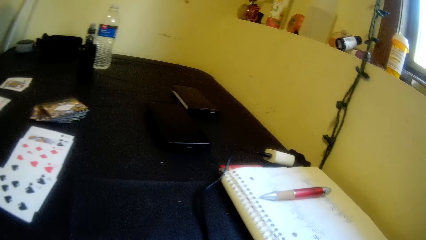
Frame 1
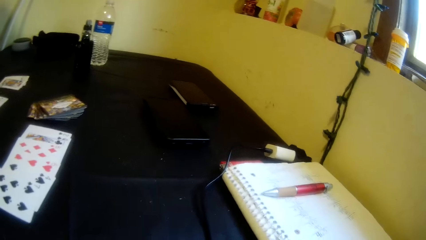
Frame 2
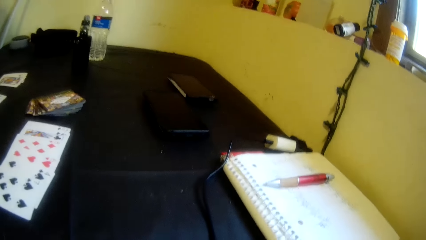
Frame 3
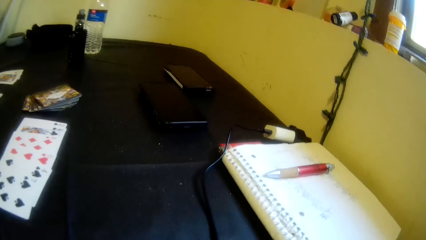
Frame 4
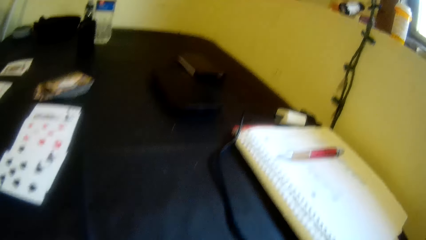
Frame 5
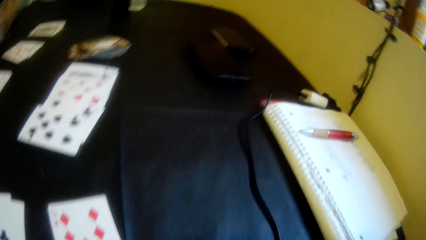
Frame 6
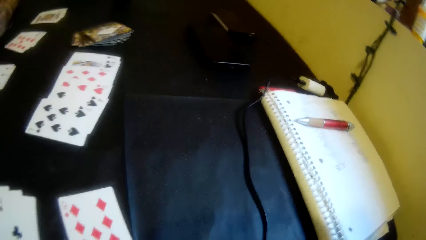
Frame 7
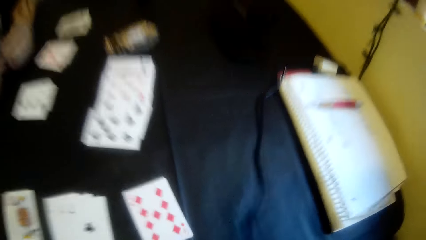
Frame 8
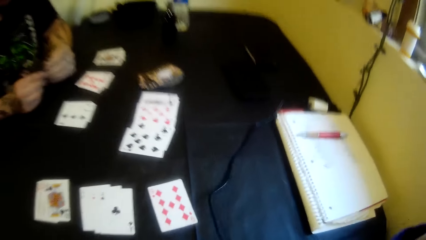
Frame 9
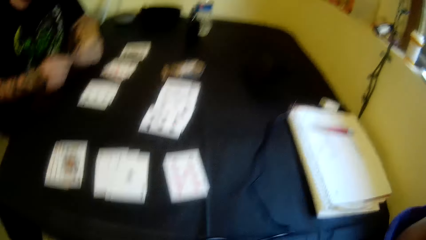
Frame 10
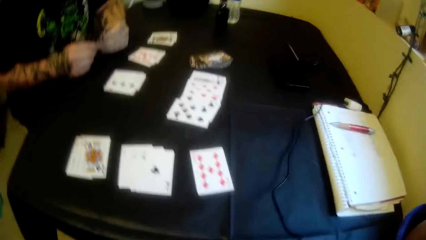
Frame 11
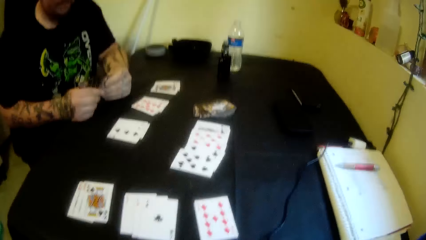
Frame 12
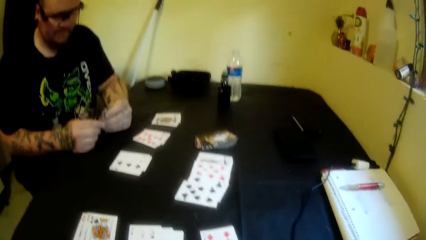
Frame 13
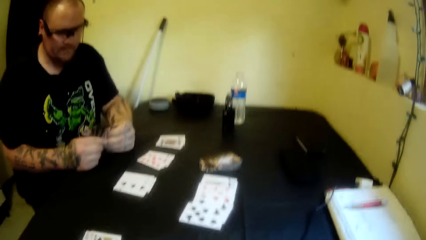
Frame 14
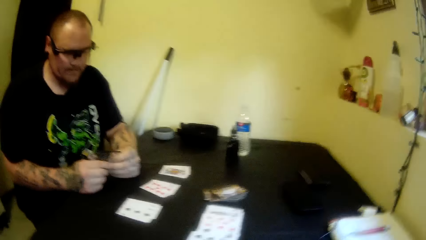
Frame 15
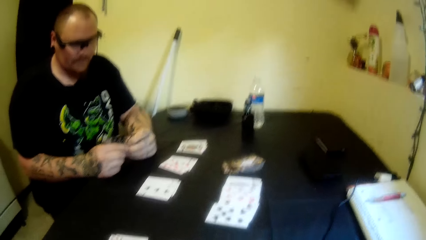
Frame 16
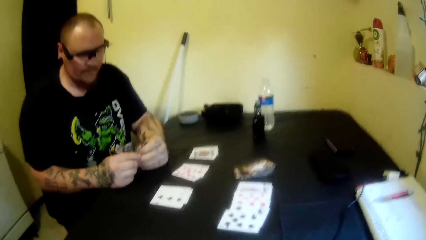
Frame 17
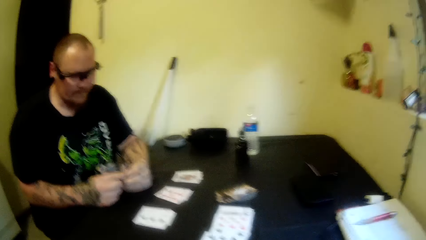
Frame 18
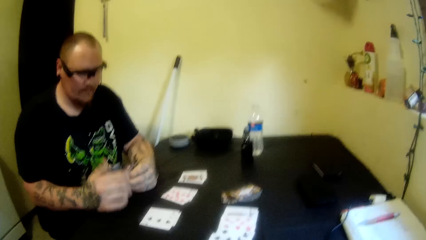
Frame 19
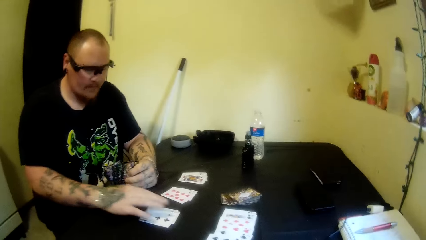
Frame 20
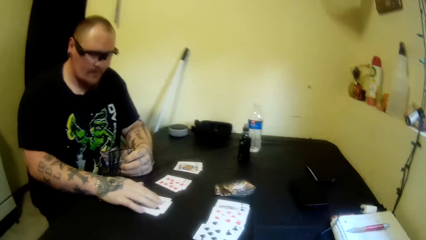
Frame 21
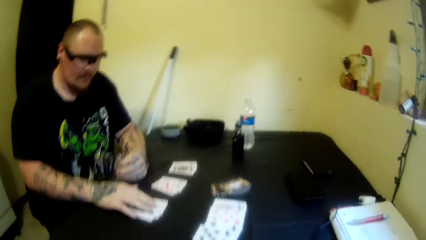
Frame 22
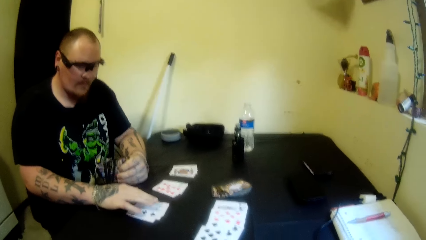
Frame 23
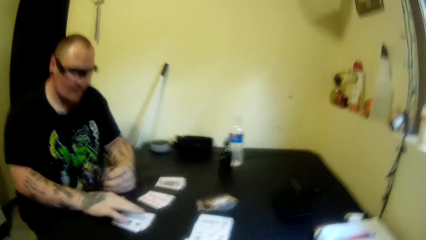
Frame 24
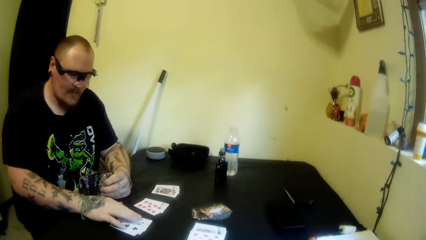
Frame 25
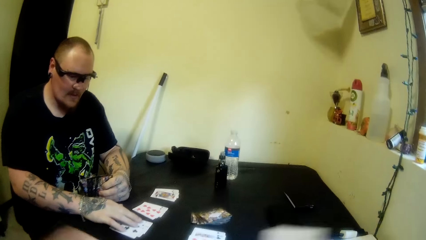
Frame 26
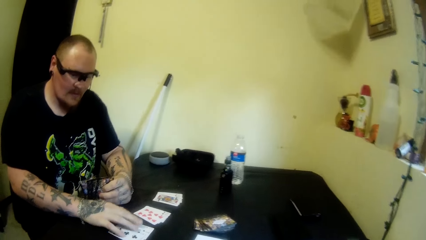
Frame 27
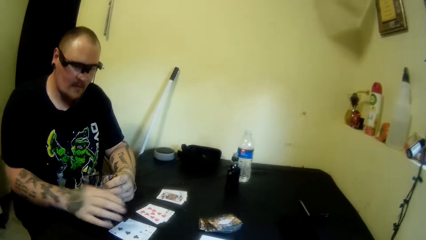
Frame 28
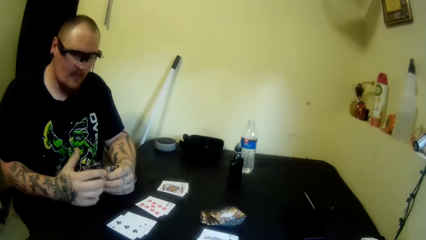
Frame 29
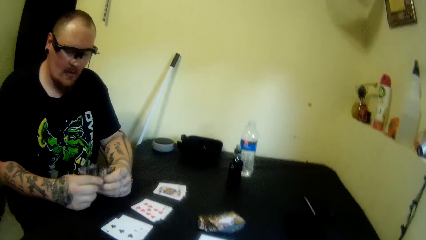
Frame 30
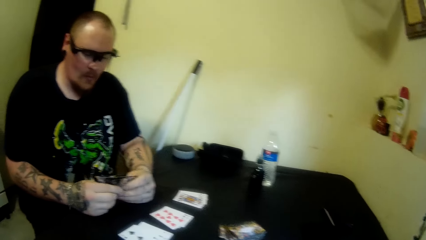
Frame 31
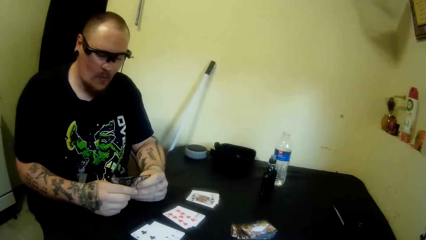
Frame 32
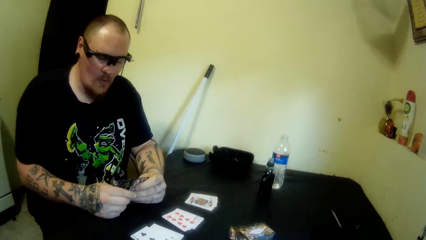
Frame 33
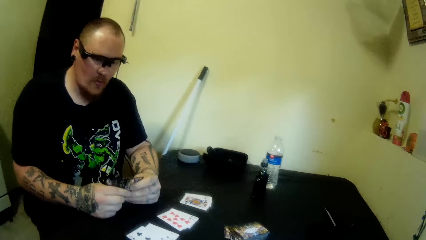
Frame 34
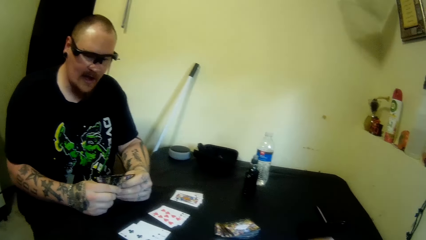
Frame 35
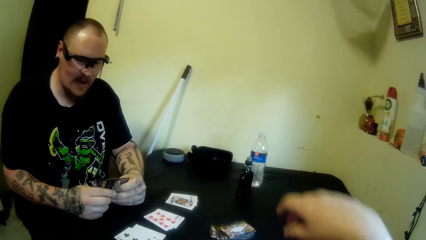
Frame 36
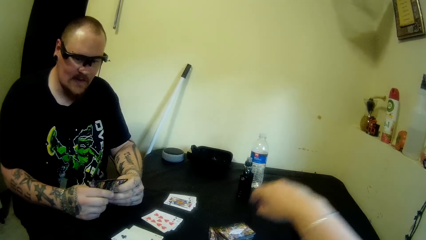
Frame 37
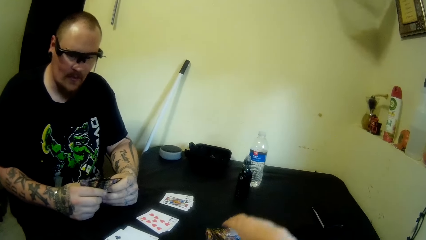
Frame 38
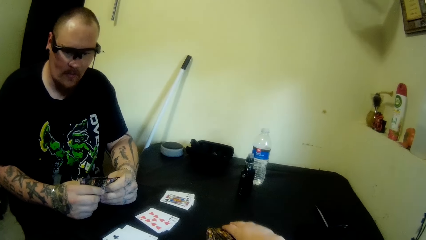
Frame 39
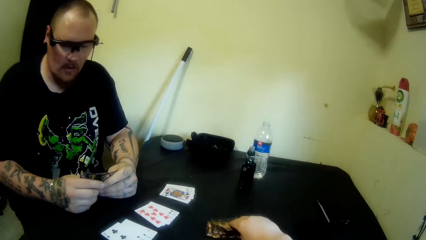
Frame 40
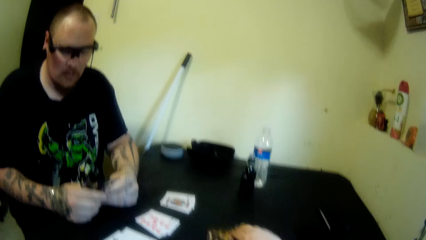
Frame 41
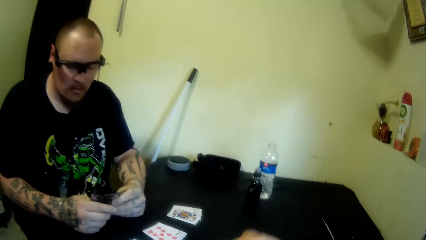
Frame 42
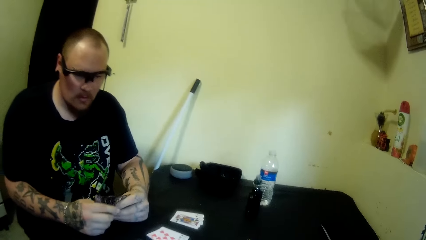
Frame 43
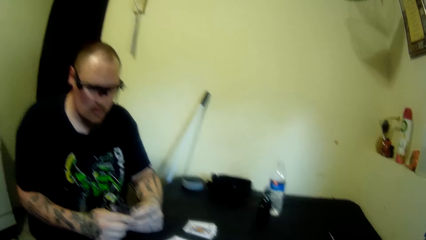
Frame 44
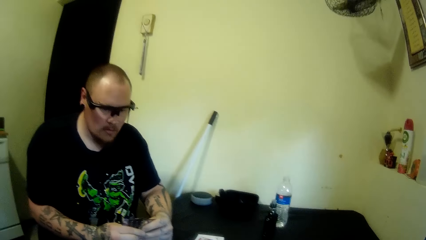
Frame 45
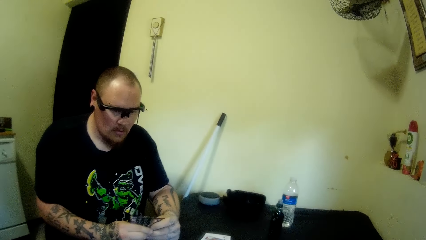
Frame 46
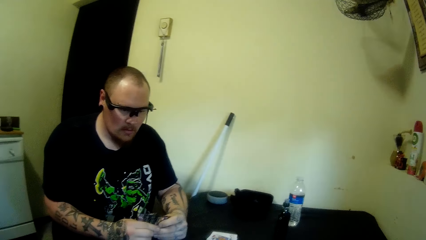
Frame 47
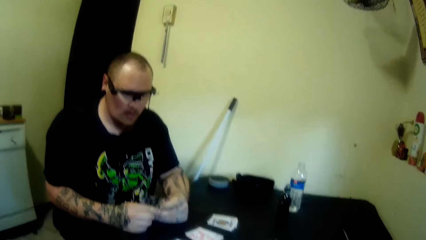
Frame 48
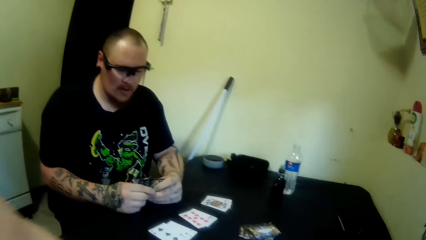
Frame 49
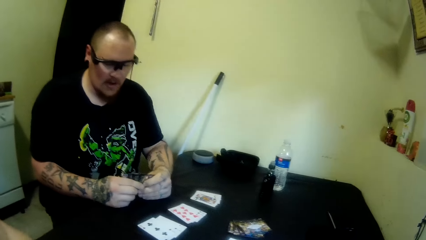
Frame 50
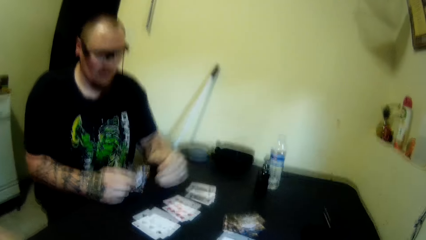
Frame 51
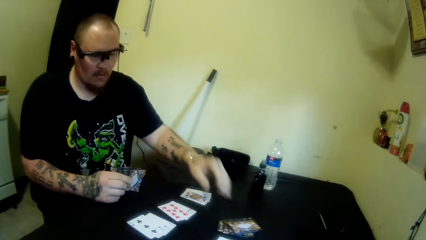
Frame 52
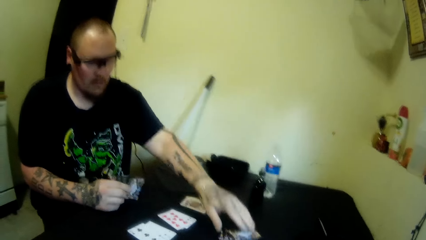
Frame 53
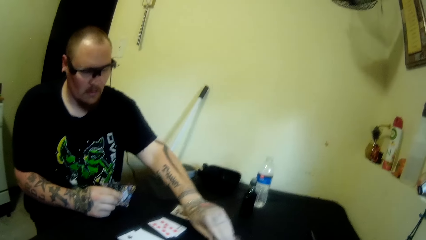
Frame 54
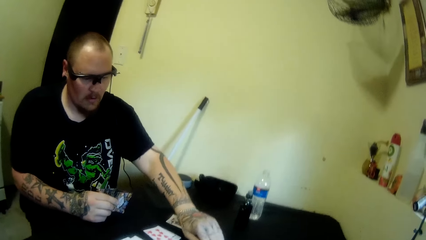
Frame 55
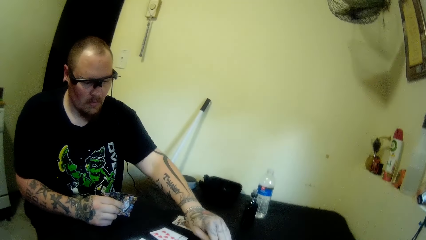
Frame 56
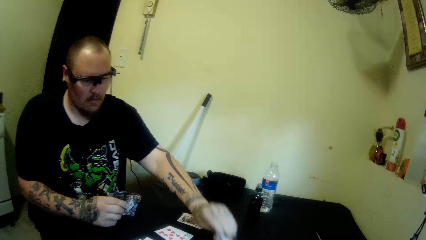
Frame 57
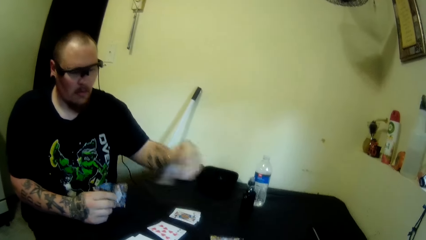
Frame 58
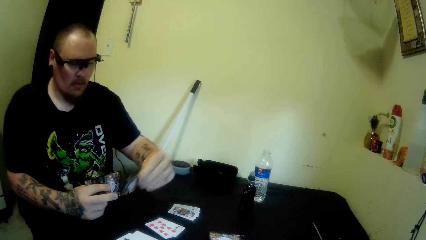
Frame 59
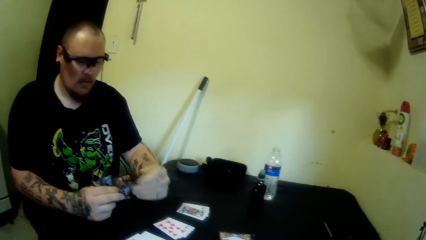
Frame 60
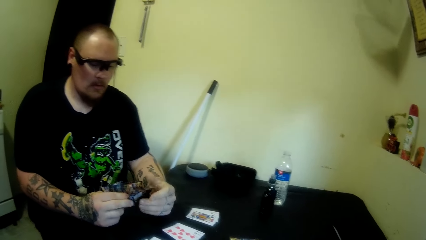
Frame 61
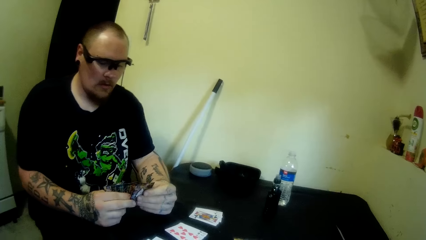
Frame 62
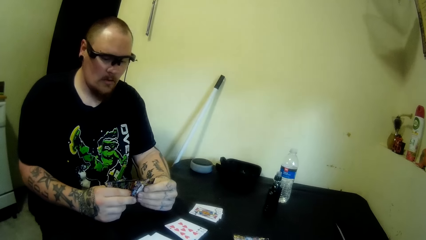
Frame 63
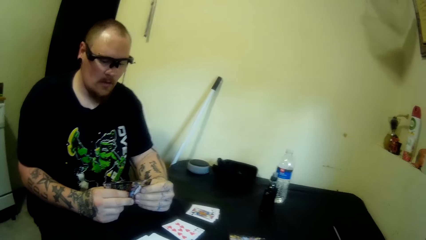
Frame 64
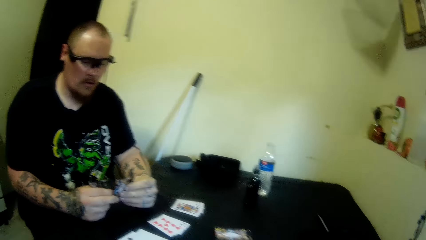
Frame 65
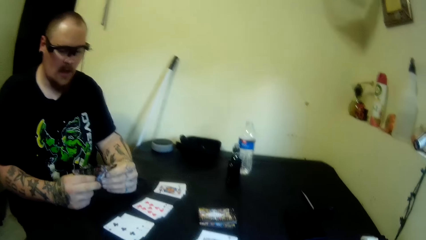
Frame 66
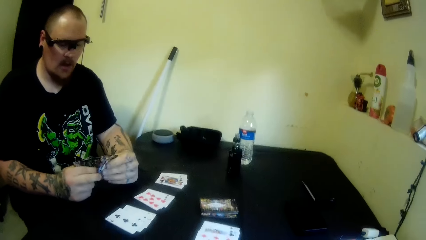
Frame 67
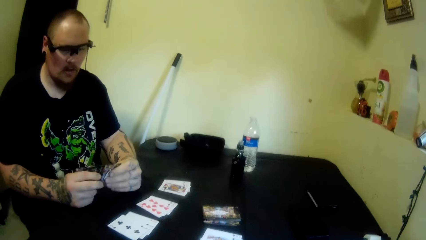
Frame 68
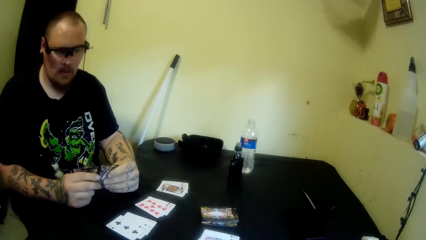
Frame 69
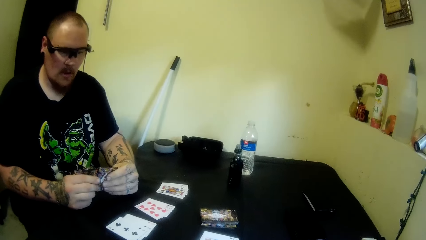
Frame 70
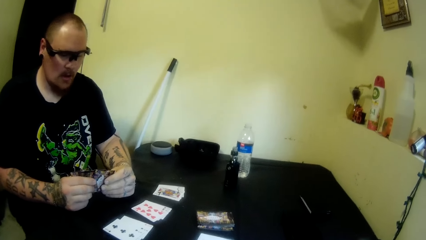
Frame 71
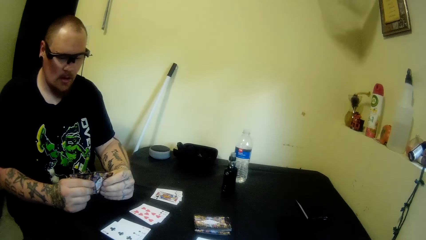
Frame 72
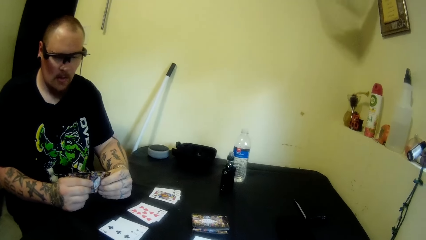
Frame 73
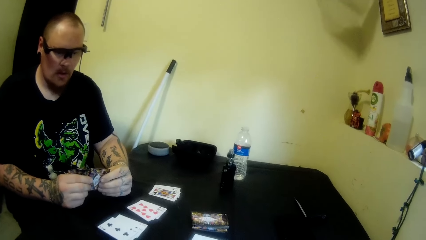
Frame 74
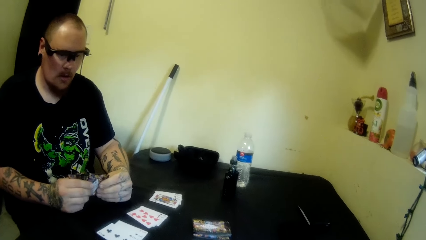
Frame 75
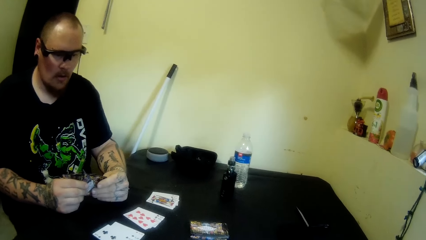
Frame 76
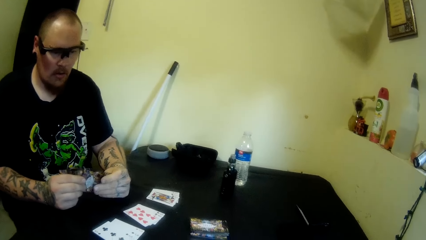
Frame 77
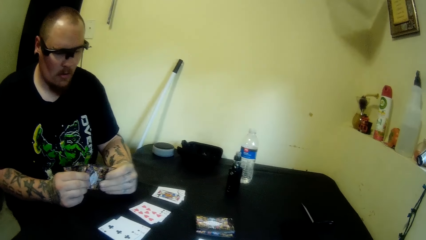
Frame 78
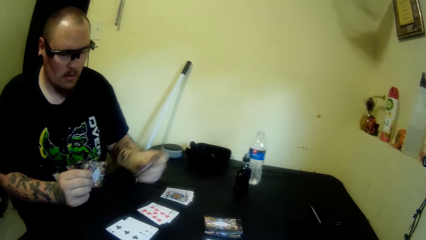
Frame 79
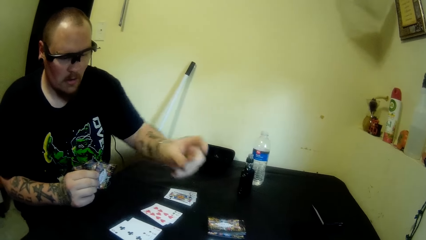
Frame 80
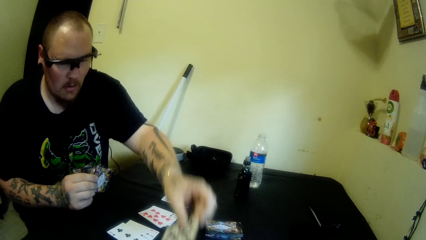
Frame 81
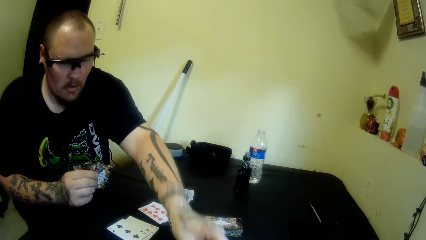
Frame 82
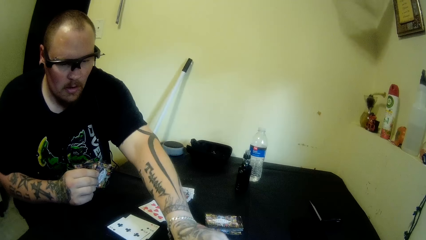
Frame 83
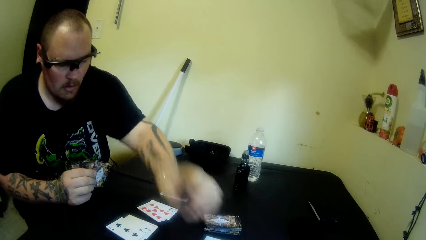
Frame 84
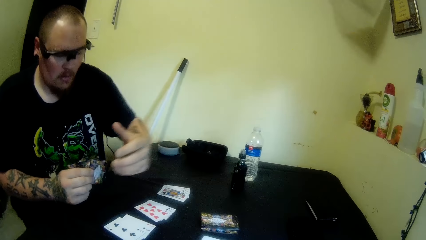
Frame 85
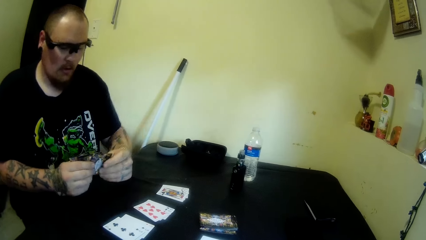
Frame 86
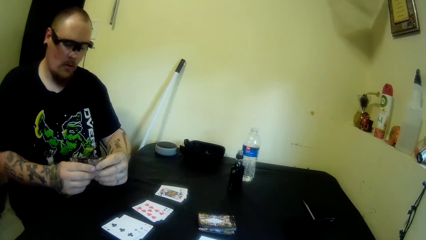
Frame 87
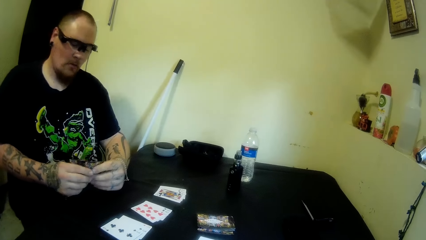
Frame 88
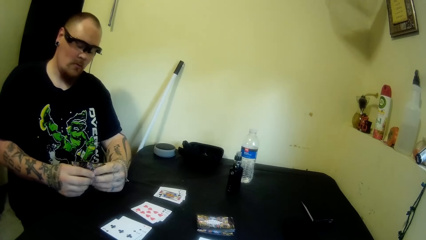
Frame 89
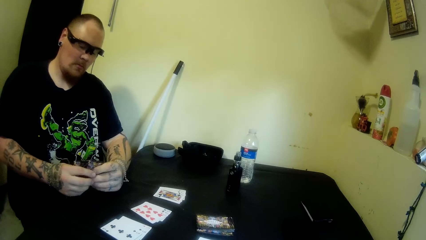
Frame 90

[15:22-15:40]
A man moves the playing cards on the table. The man adjusts some cards with his right hand. The man touches the playing cards on the table. The man moves the playing cards on the table. The camera wearer picks a card from the table with her right hand. The man picks a card from the table with his left hand. The man moves the playing cards on the table. The man drops a card on the table with his left hand.
